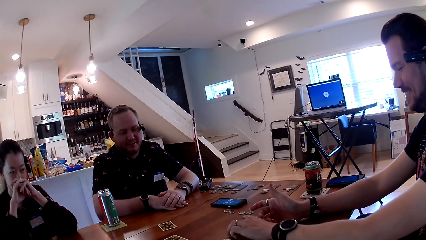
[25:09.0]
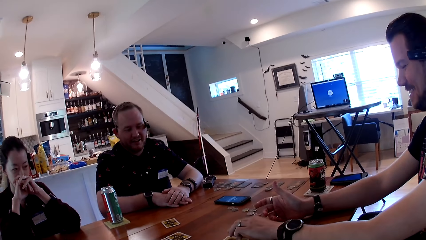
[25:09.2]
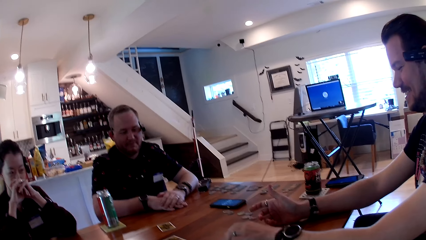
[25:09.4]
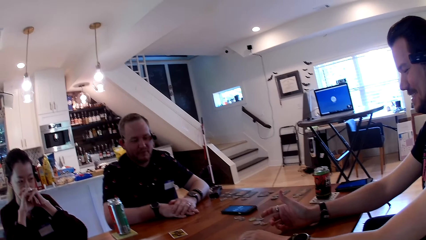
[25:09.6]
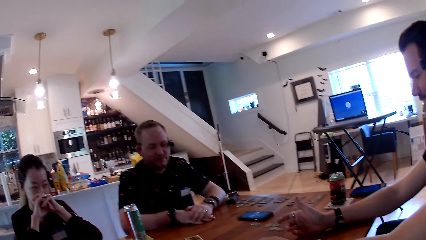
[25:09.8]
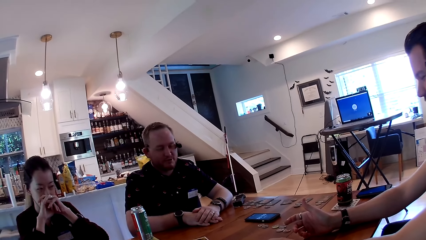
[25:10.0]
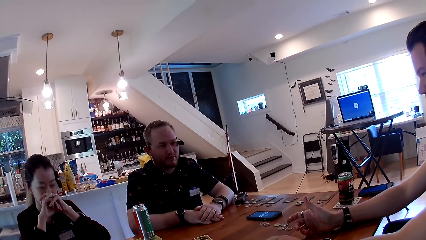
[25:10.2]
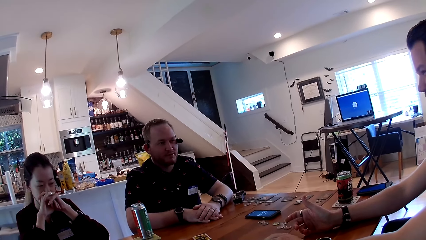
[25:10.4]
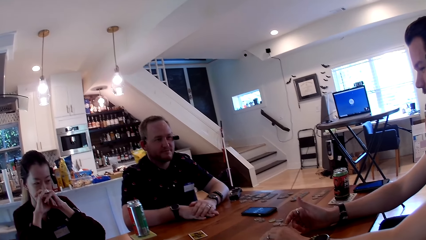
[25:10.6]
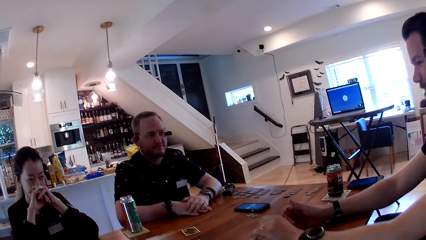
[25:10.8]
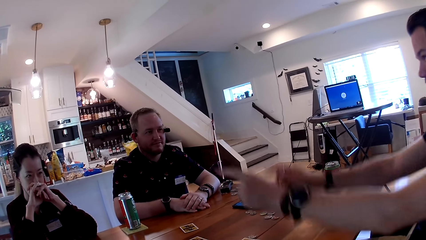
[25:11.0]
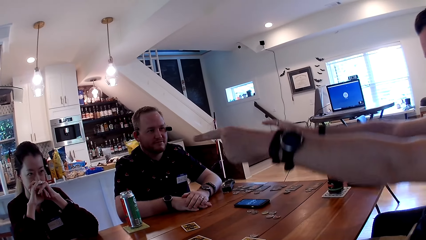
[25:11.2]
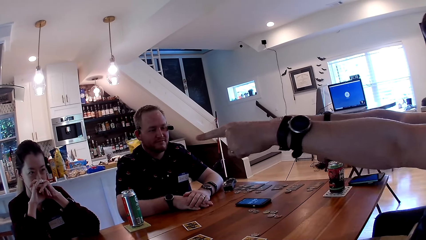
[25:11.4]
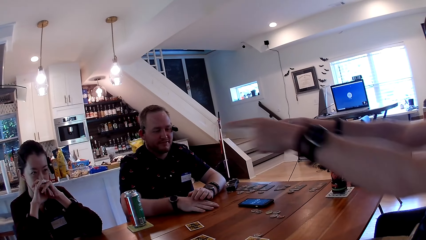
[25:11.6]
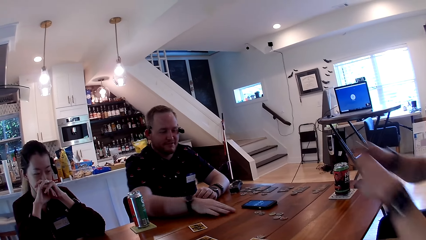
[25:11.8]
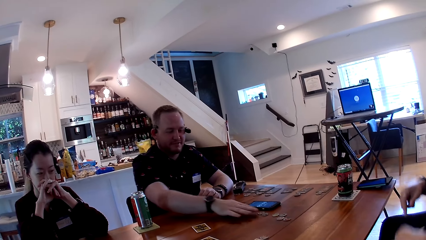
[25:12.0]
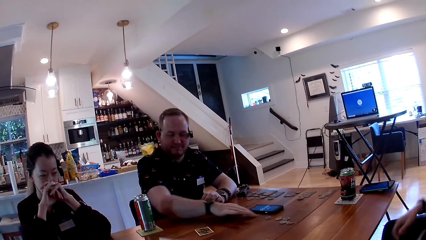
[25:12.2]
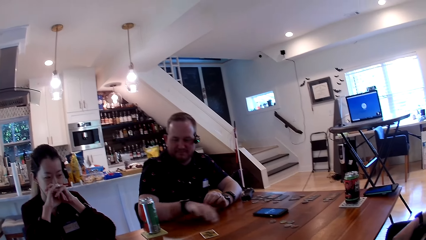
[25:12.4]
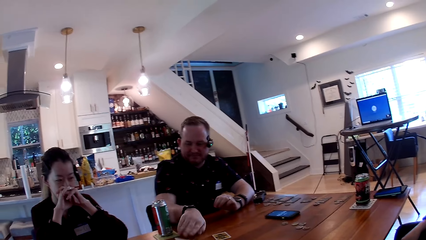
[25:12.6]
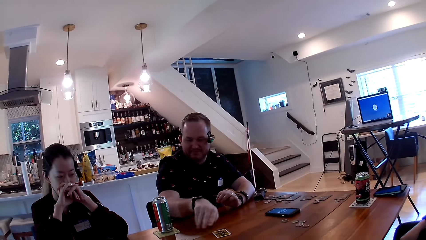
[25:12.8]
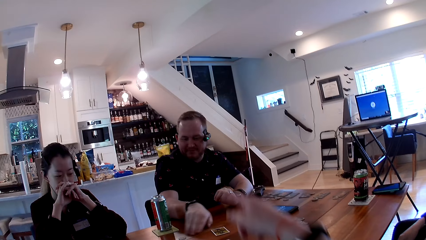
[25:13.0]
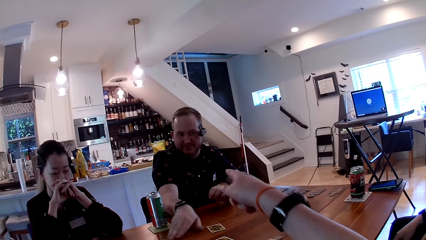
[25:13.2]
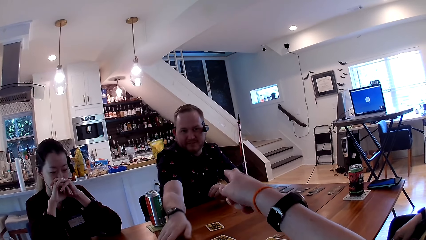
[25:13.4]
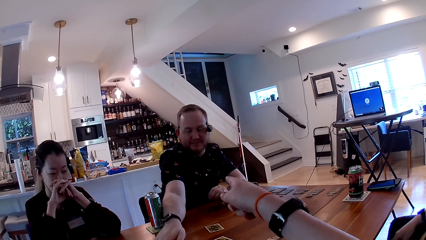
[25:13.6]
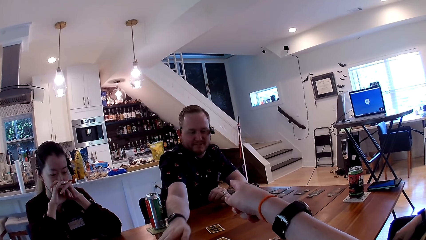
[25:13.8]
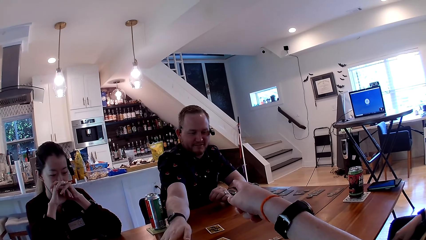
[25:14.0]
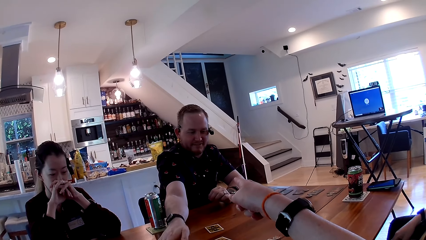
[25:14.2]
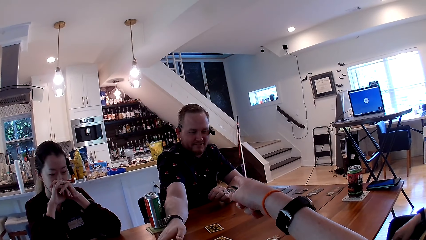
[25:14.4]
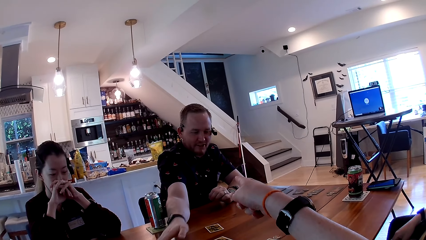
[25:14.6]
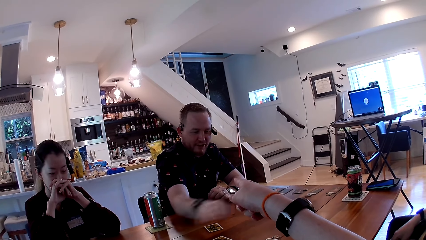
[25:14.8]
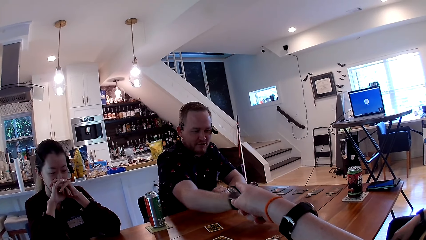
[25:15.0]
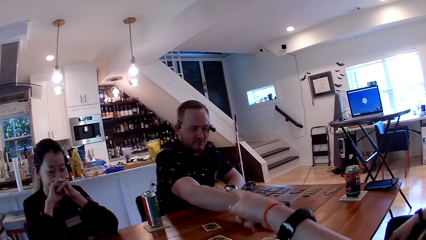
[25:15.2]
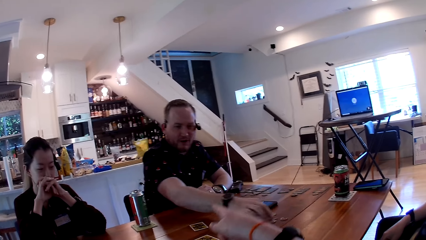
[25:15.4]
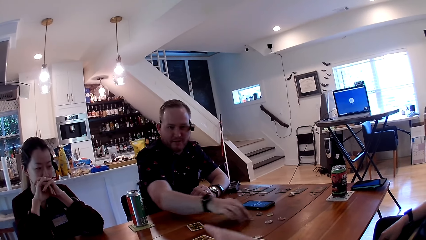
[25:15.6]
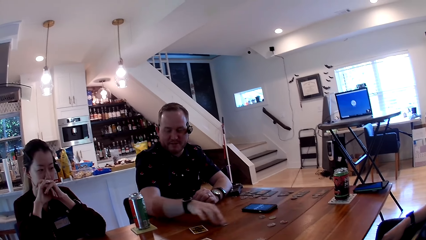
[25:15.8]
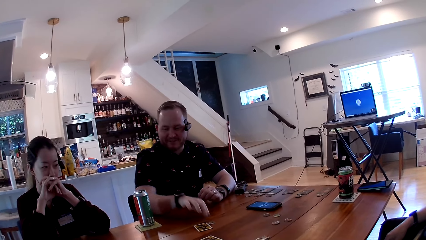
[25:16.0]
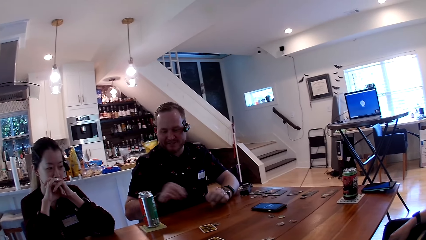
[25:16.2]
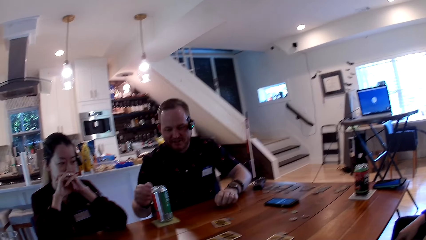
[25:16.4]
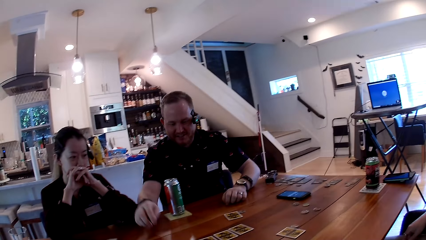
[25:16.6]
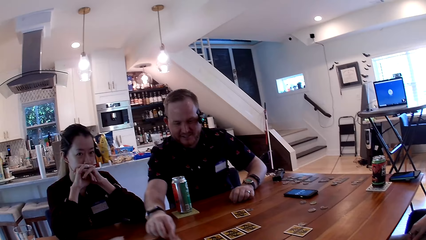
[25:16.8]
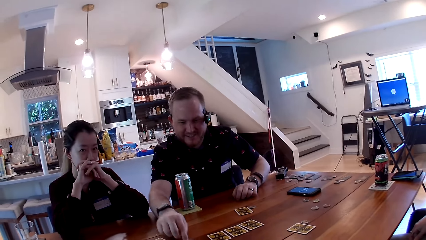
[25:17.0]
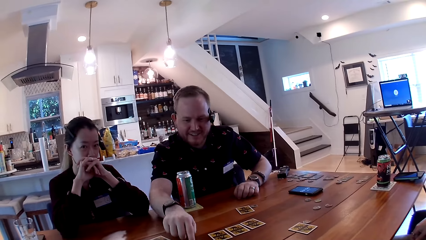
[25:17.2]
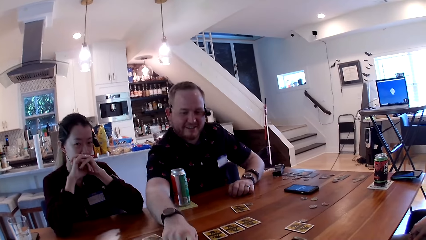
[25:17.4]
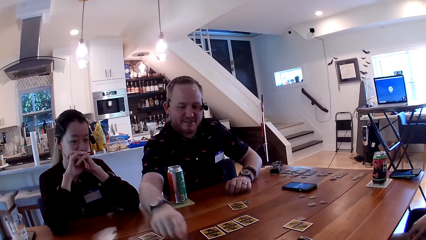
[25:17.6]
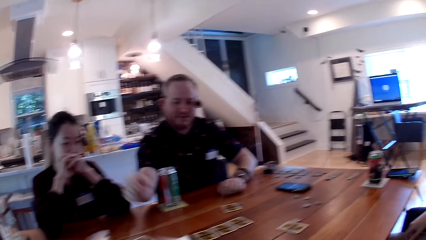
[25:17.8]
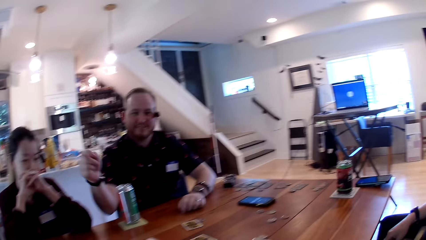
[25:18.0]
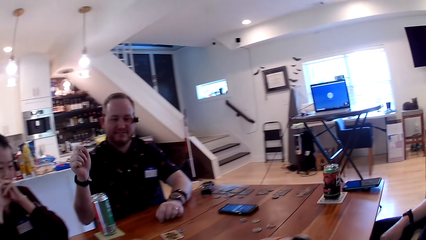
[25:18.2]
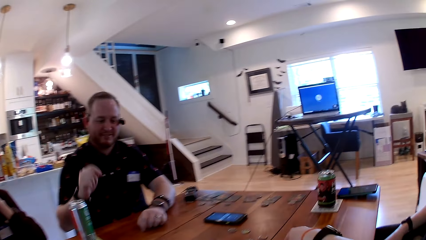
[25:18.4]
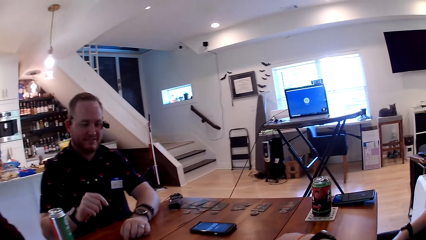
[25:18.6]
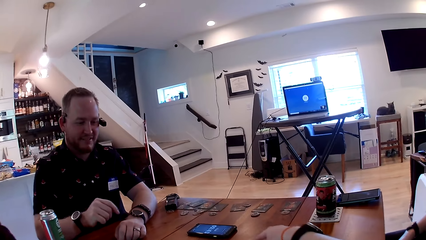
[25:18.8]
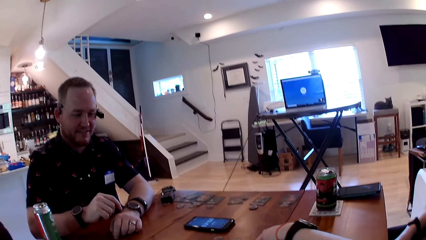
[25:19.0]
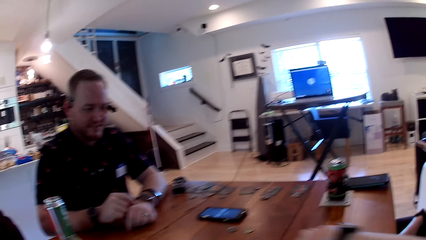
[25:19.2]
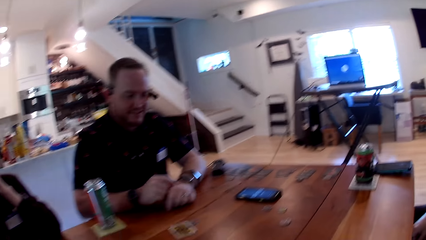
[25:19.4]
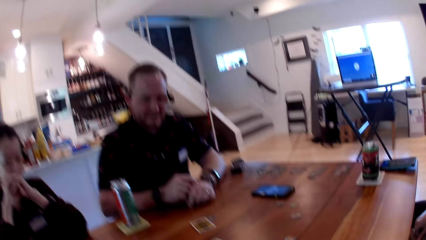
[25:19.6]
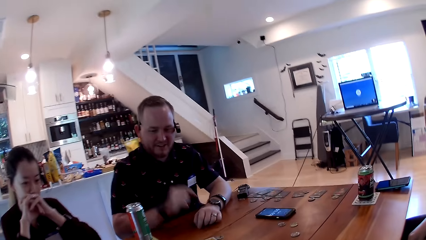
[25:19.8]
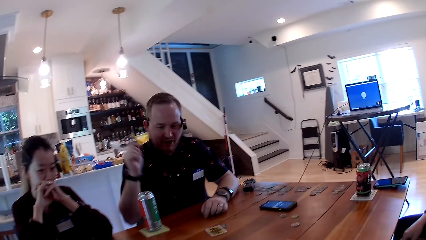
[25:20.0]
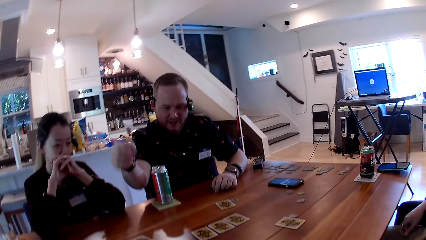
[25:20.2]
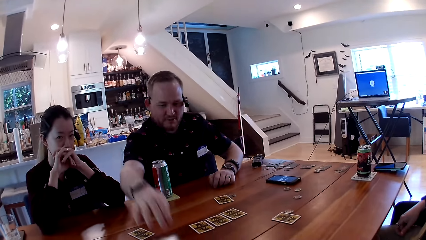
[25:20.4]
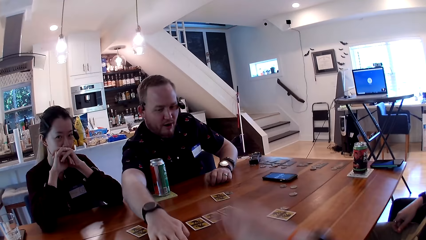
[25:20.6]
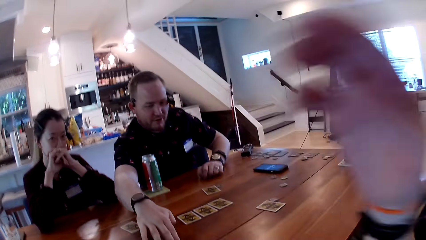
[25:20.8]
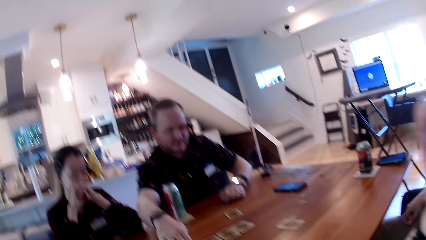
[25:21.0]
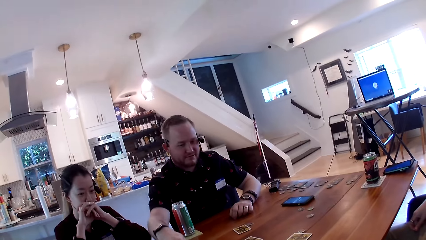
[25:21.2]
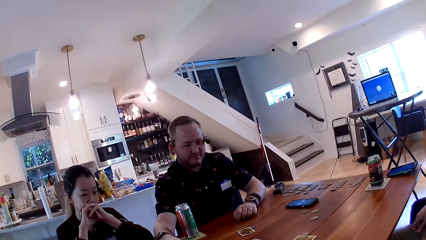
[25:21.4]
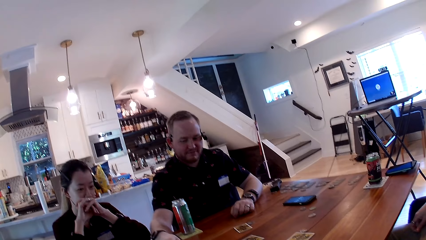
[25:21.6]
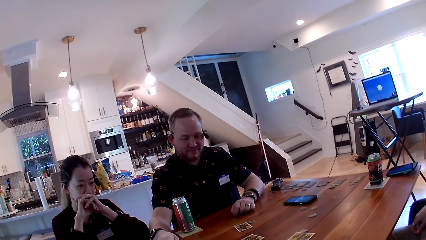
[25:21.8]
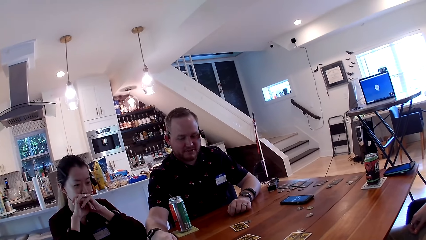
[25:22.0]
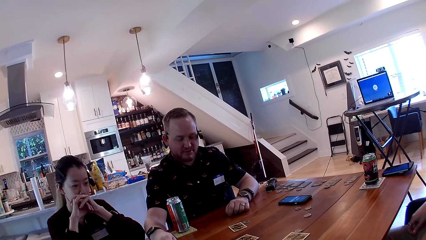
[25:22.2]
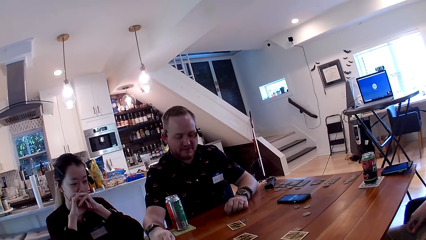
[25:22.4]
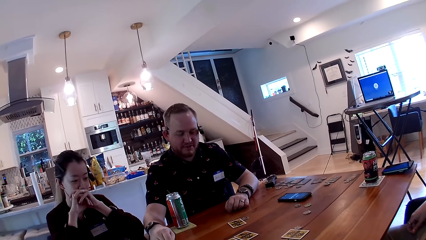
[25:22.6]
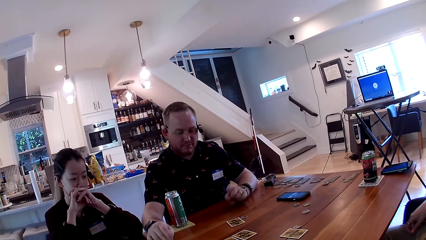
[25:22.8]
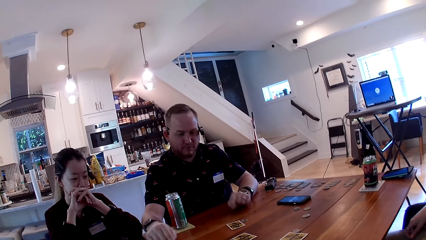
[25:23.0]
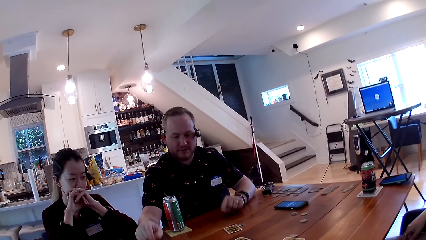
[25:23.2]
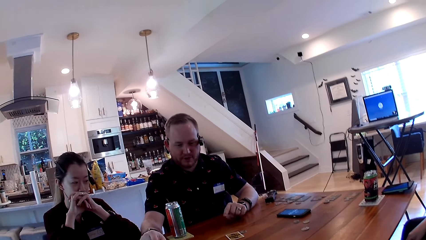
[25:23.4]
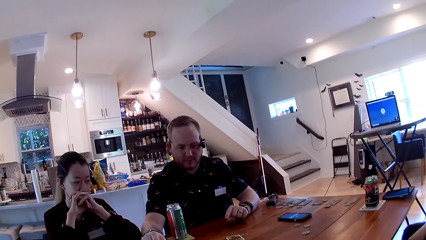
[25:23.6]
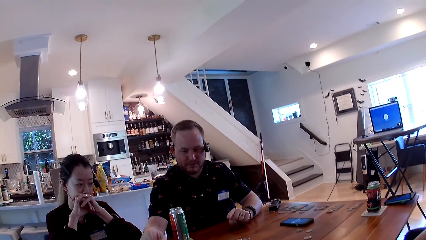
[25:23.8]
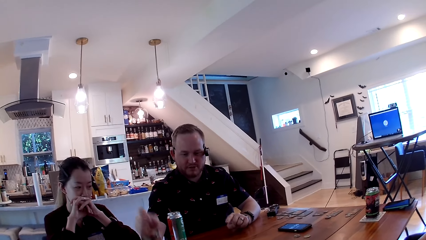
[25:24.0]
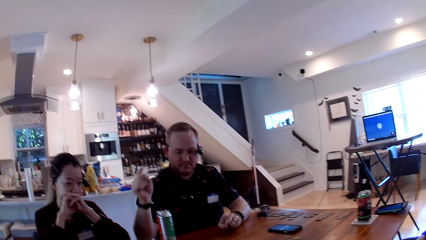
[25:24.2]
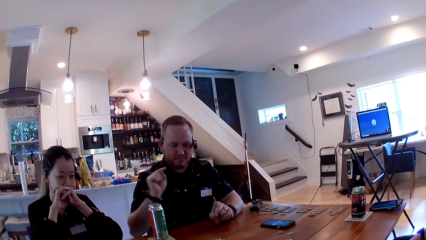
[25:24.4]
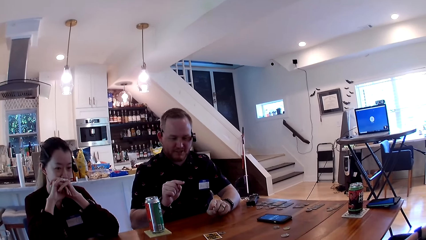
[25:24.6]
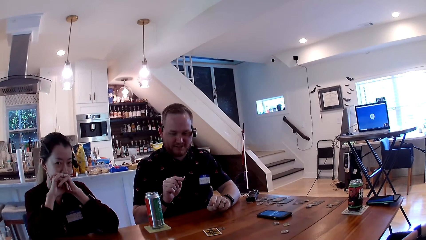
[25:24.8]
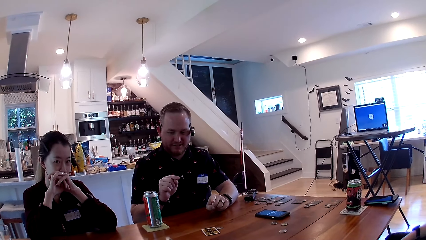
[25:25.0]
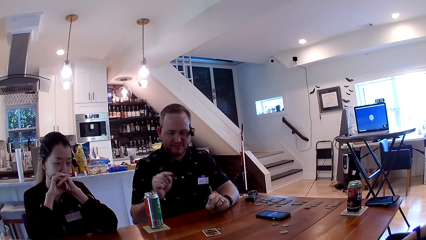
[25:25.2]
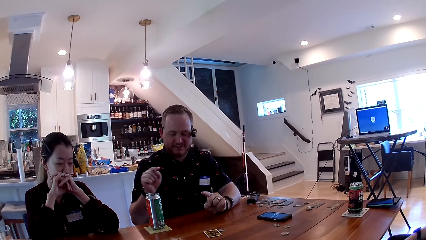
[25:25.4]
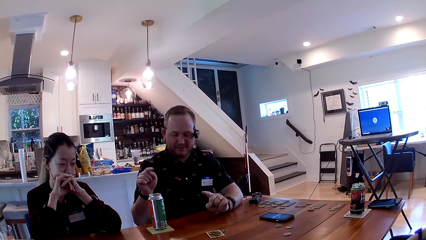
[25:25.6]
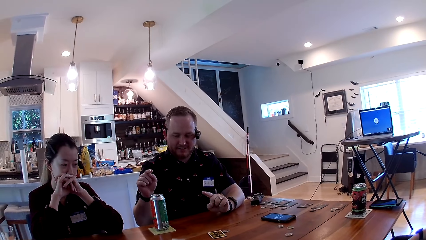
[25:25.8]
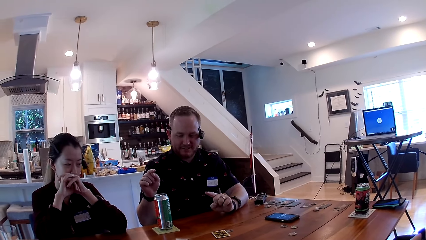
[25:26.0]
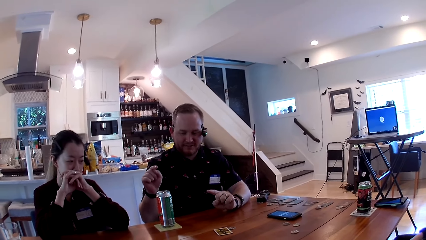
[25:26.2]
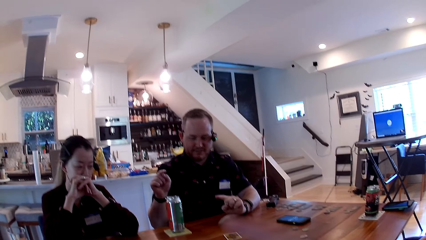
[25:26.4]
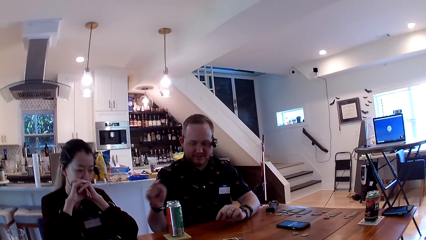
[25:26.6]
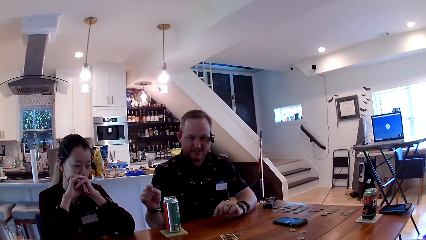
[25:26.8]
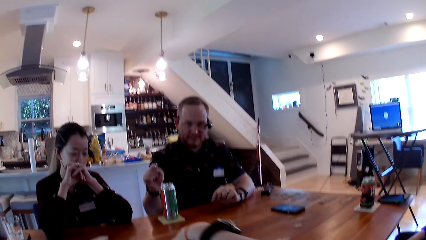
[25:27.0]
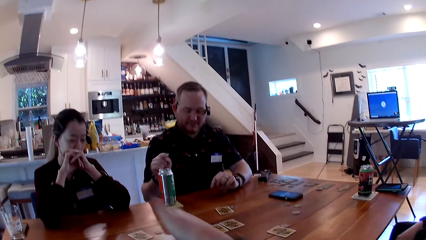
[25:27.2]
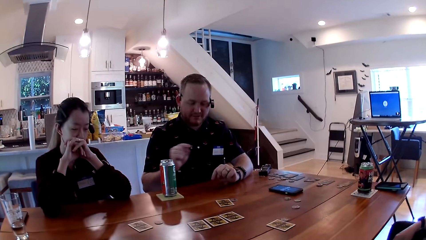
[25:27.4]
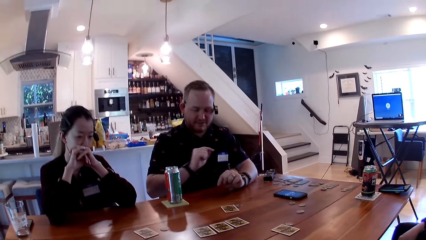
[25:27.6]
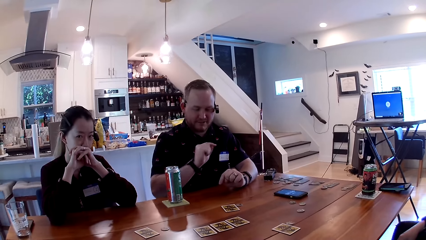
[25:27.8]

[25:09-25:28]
A man pushes the coin on the table with his left hand. Another man moves a coin on the table with his right hand. He does this repeatedly. The camera wearer moves the coin on the table with her right hand. The second man moves the coin on the table with his right hand.
